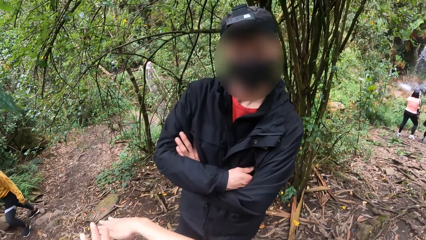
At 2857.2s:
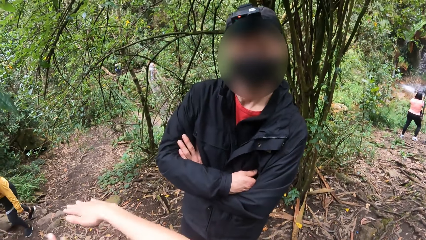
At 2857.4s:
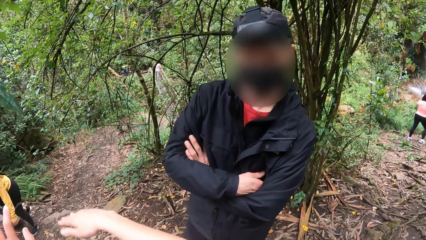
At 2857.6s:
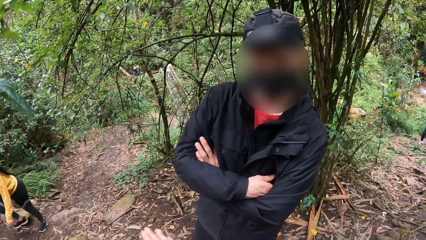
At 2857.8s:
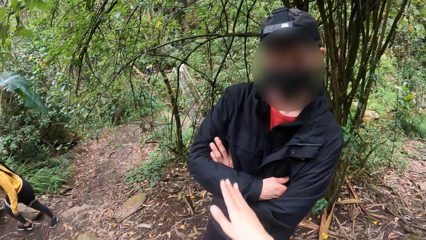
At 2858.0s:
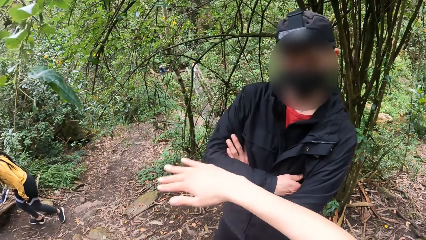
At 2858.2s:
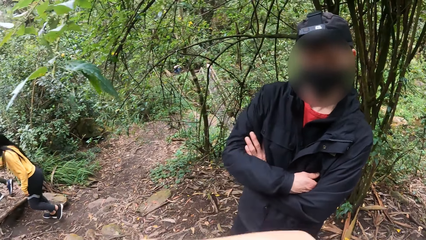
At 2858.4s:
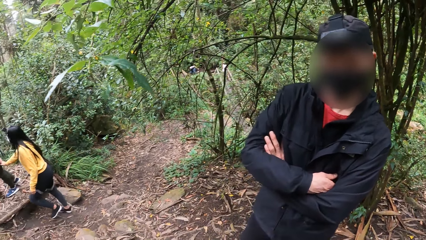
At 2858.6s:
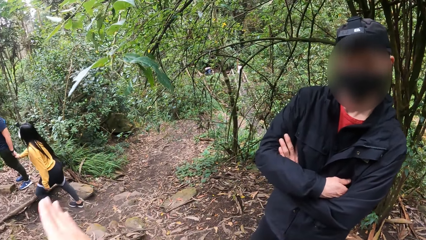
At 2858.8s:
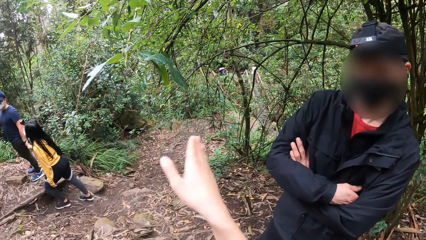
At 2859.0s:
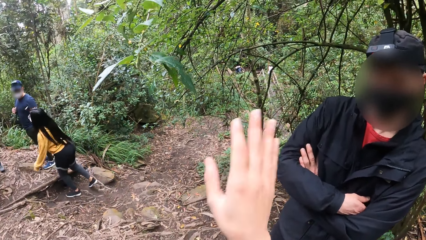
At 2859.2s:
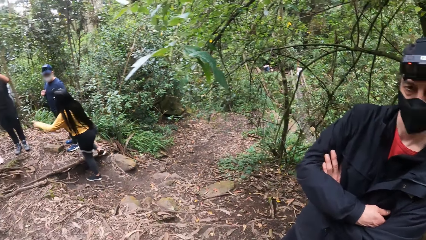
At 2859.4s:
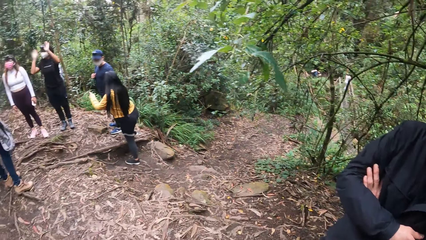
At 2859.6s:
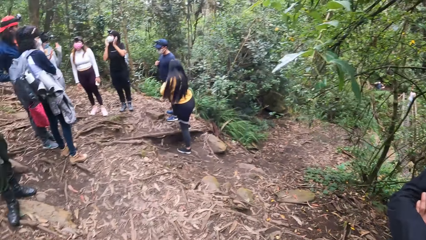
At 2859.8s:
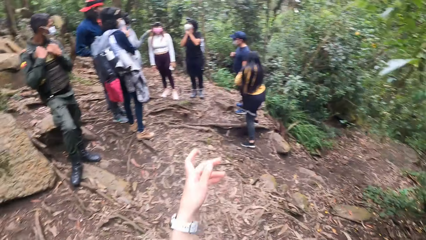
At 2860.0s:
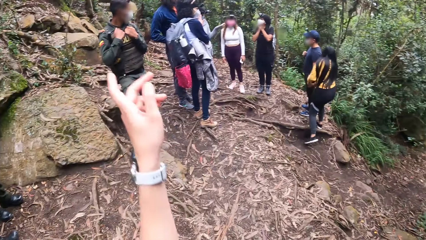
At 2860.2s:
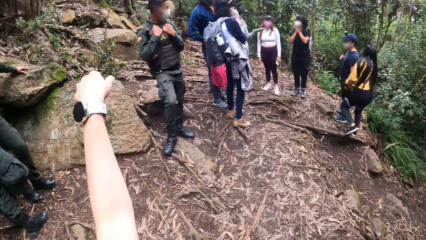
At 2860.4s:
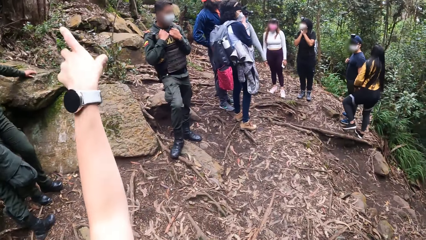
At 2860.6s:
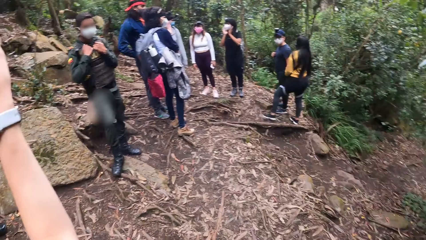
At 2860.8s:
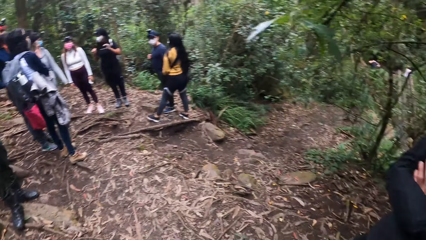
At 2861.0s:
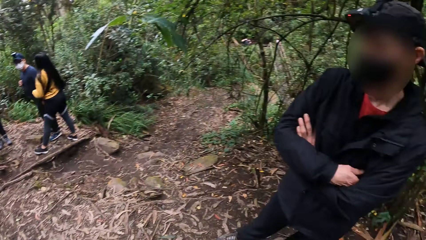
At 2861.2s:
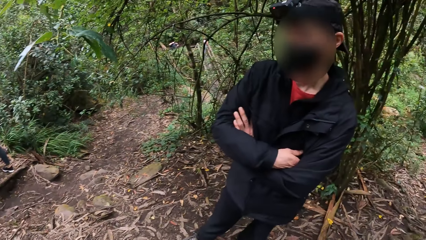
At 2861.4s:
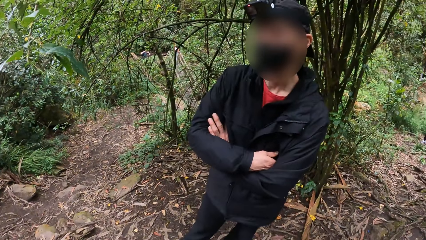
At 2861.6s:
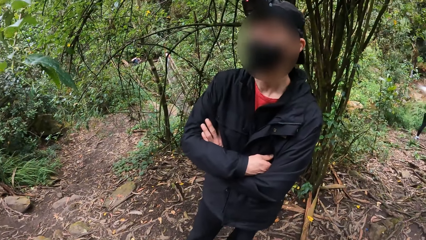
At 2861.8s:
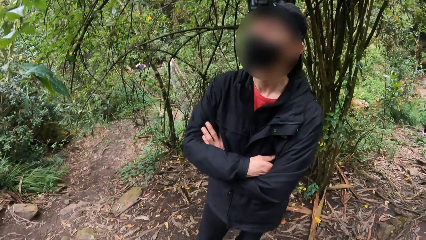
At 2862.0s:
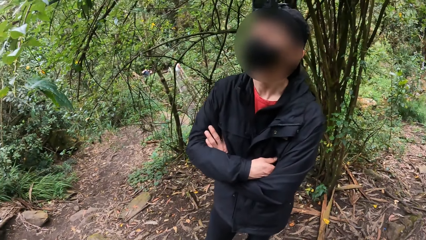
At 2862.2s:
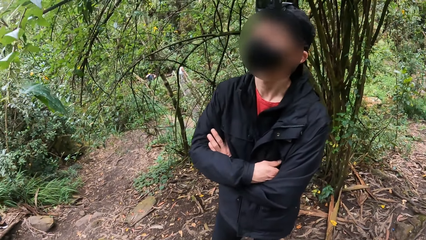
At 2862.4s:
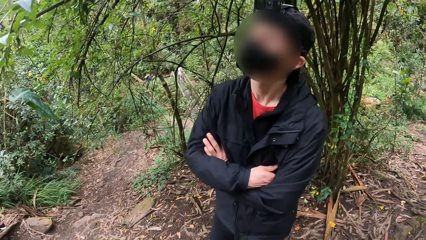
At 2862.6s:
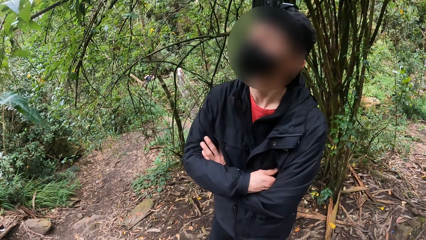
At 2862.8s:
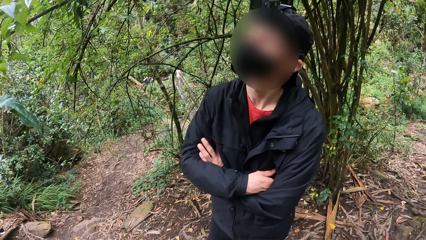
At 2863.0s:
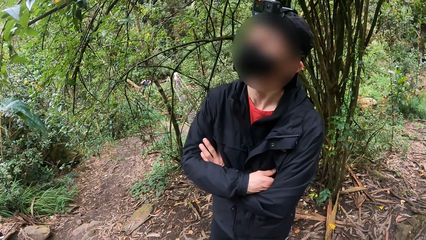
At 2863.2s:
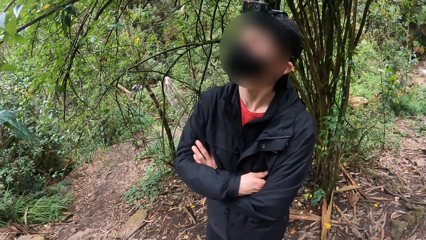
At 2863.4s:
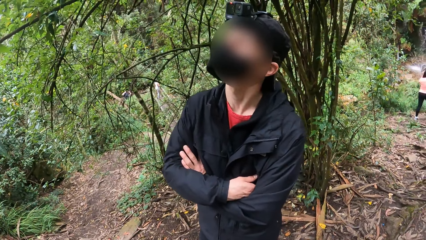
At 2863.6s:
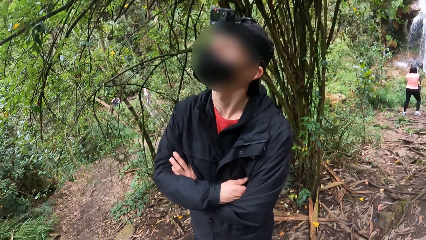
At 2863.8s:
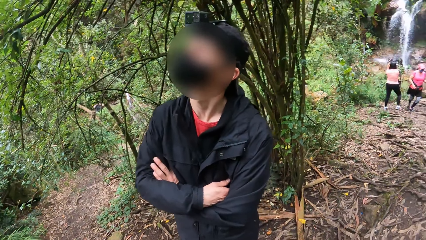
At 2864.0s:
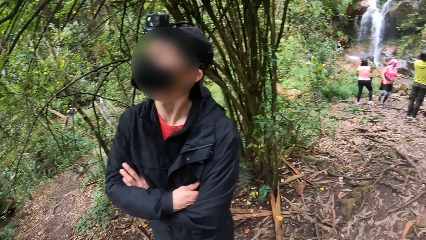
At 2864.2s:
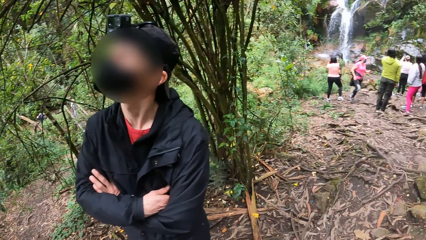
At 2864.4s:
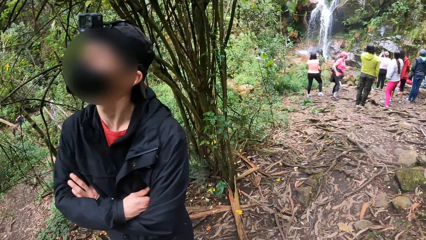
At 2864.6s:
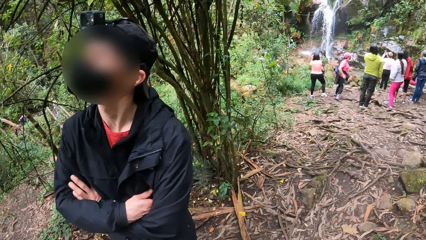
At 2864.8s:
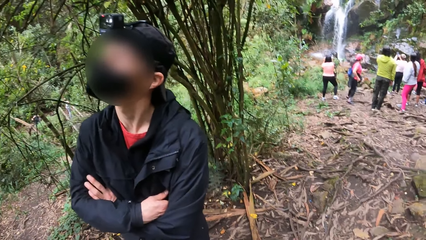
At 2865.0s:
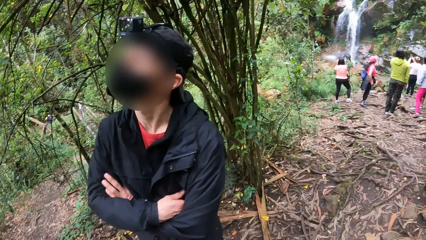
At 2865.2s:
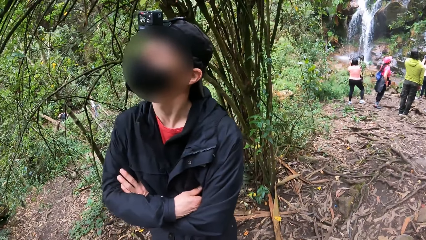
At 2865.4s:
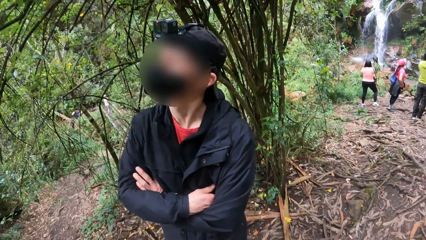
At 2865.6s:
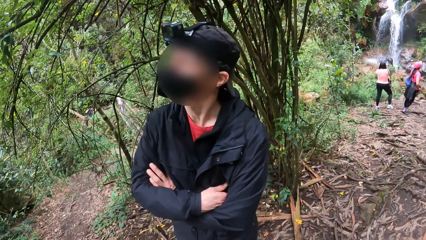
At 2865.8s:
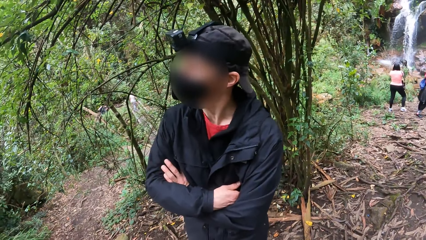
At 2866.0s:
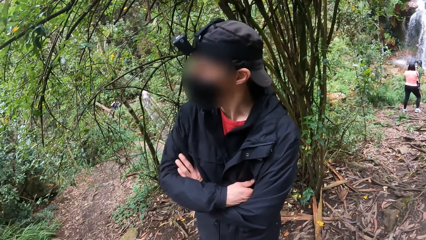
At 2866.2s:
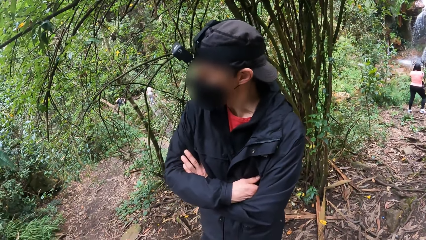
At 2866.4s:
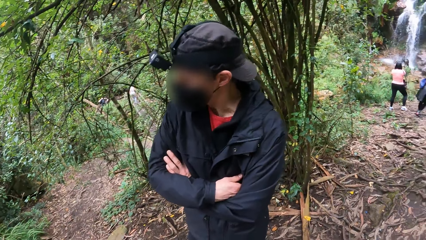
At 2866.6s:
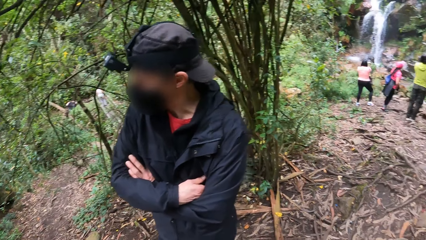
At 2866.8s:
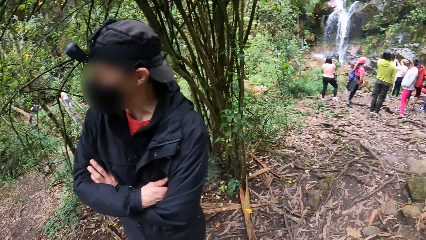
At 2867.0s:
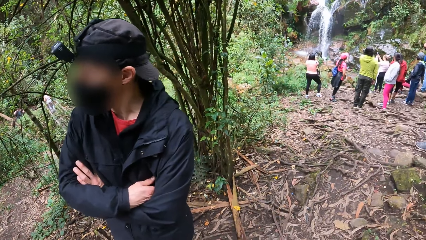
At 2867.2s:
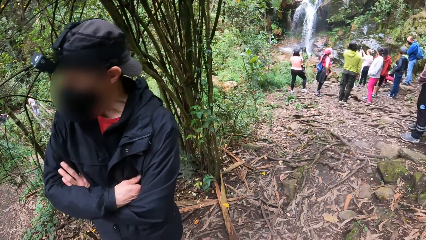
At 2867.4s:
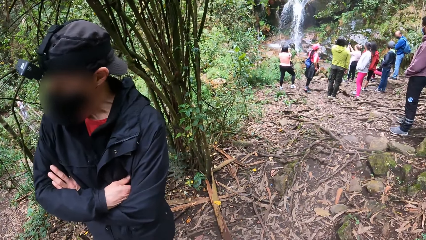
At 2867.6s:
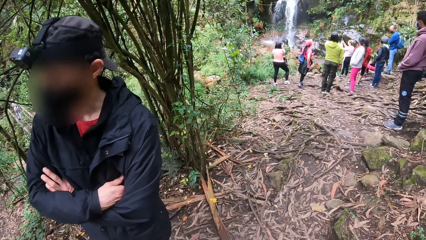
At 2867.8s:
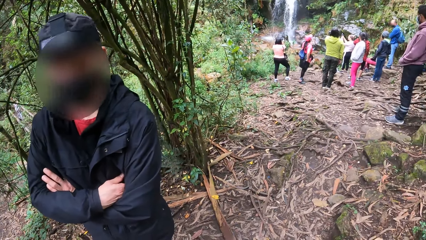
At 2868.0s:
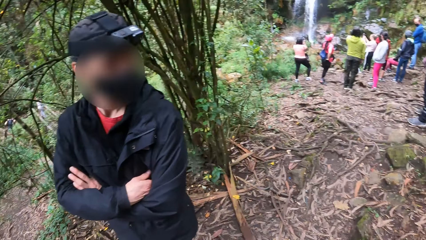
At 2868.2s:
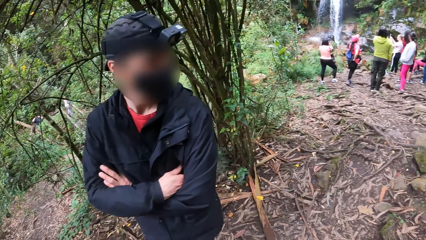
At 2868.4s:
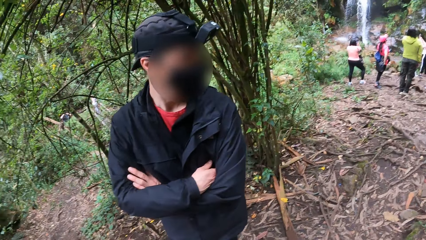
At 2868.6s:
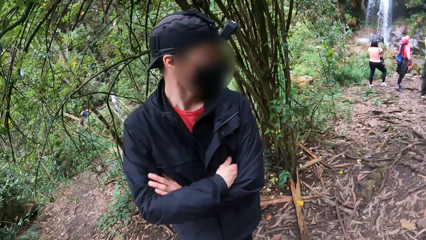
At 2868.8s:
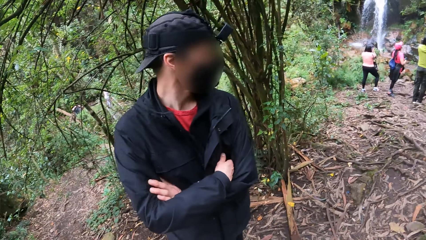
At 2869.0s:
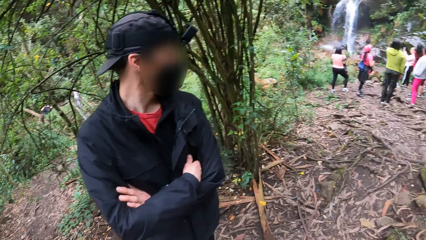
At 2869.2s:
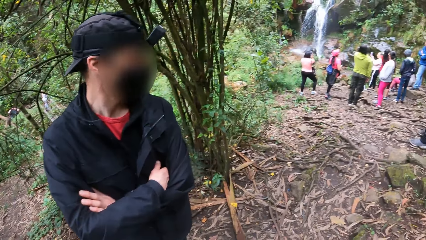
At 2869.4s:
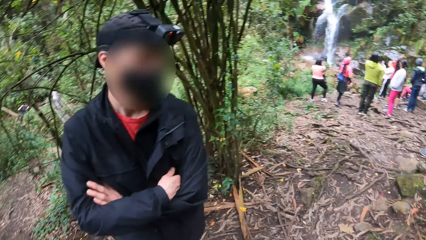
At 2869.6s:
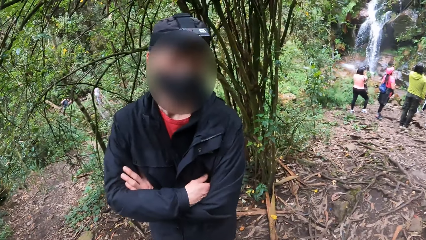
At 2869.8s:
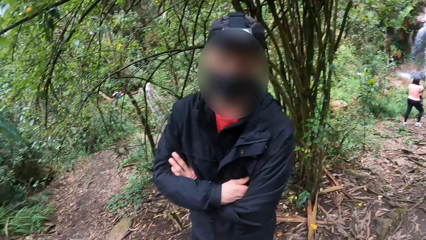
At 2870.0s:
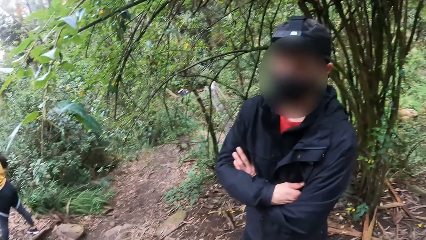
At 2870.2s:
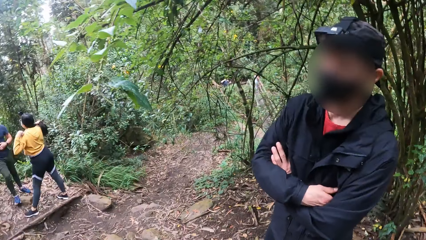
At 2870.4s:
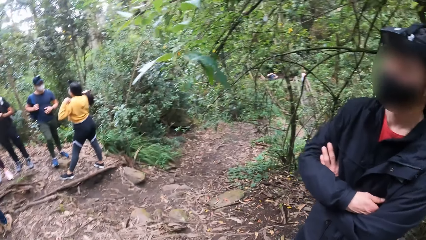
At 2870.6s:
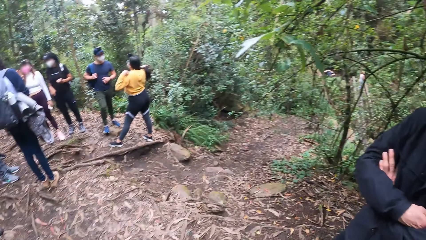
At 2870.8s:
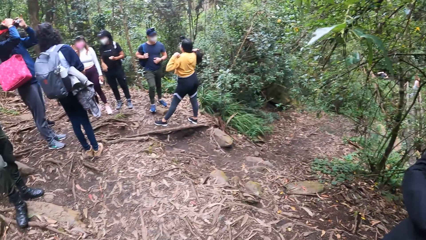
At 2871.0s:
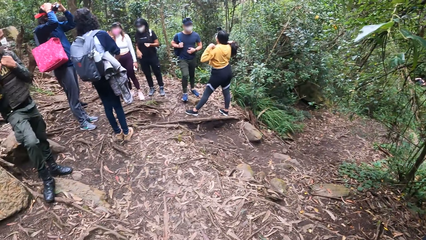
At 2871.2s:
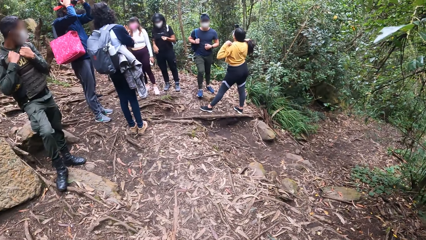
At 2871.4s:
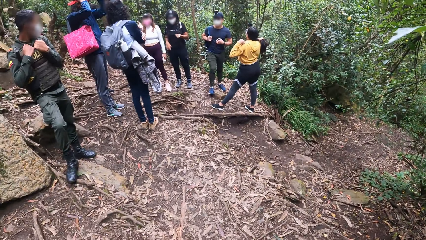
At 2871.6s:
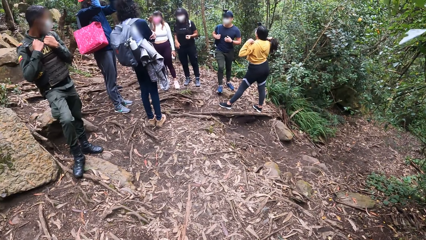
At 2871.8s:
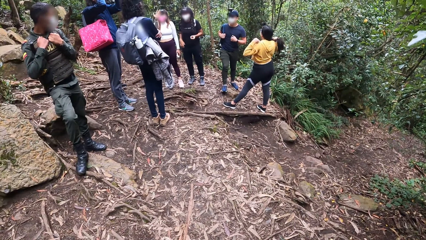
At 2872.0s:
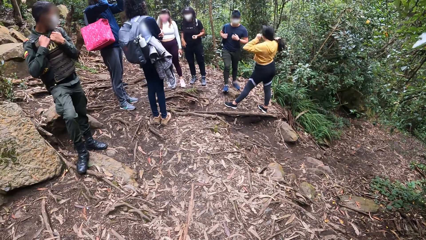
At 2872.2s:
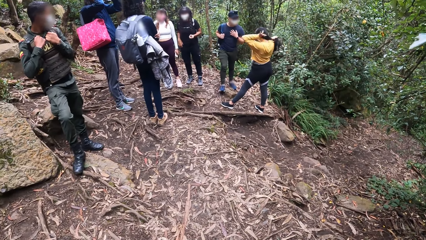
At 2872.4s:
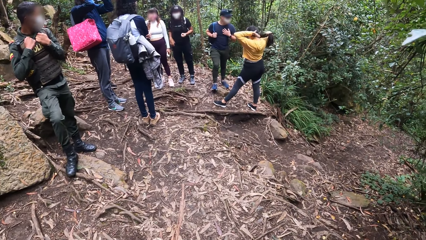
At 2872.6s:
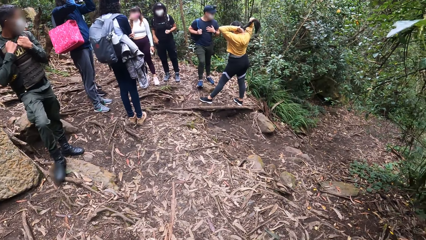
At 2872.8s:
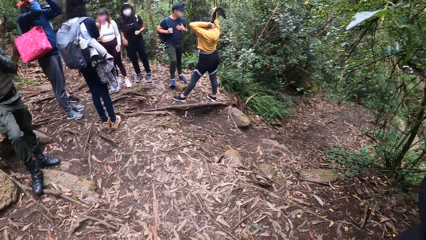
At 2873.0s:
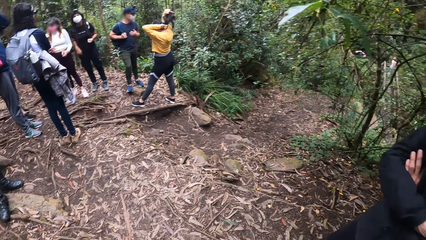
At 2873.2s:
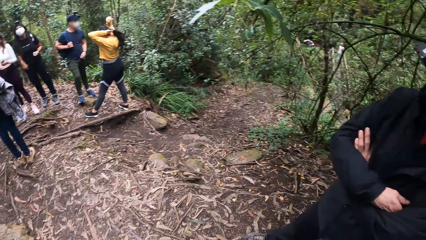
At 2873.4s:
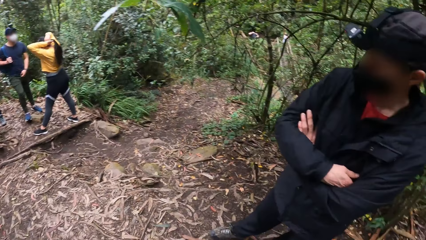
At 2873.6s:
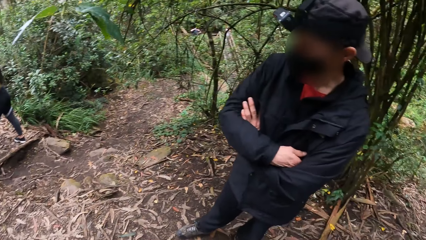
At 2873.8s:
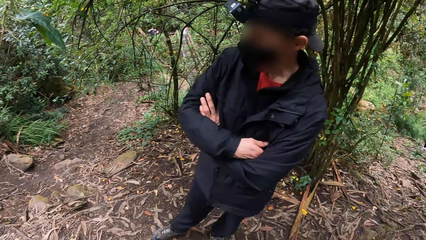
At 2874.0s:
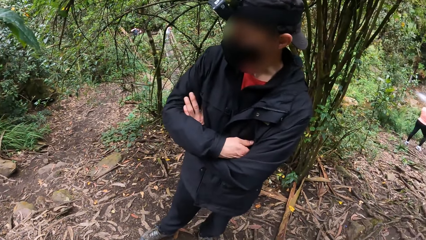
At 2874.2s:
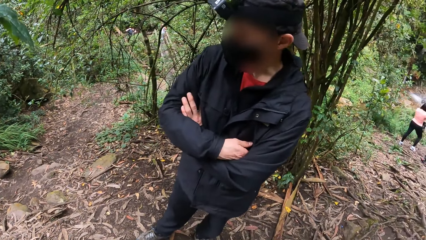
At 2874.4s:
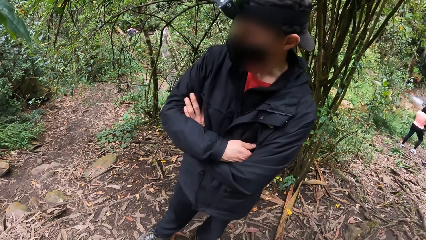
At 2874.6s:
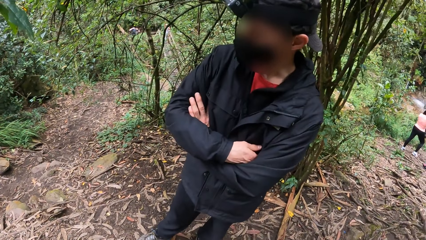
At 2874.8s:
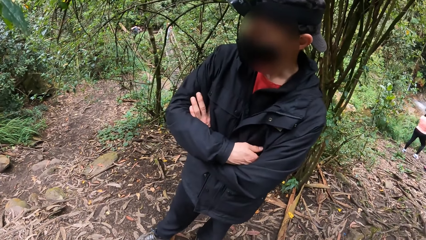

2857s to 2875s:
The camera wearer points using a finger. They look around. A woman adjusts her hair with both hands.
